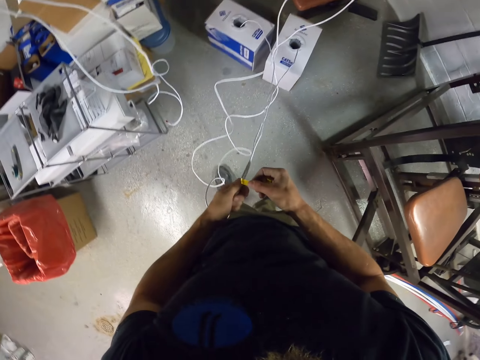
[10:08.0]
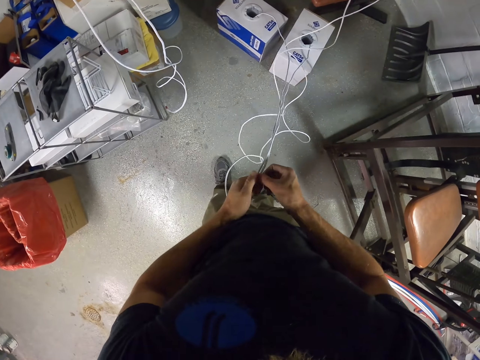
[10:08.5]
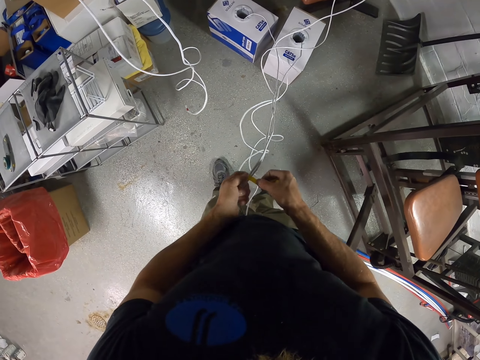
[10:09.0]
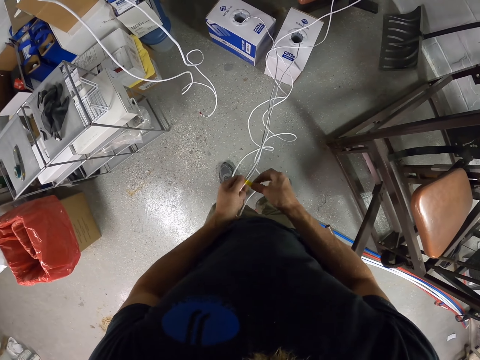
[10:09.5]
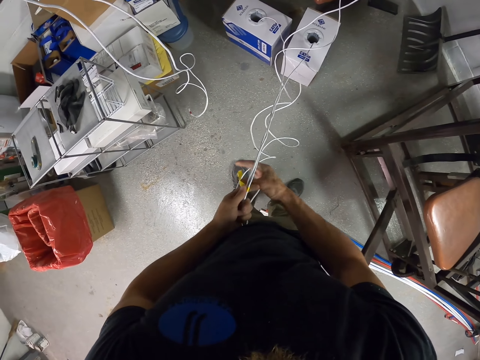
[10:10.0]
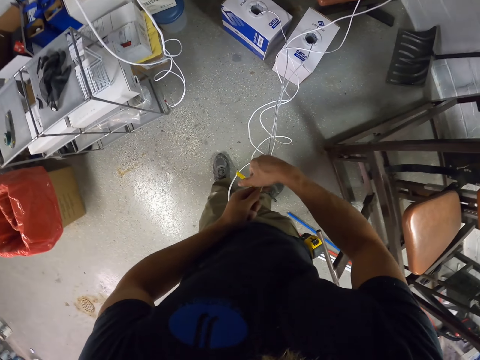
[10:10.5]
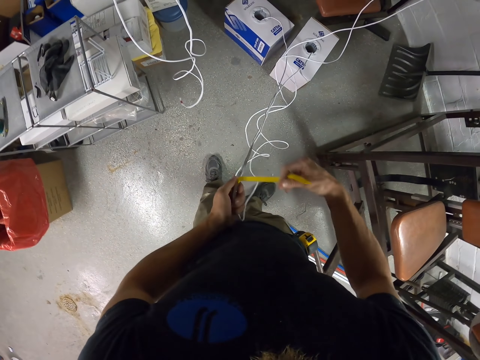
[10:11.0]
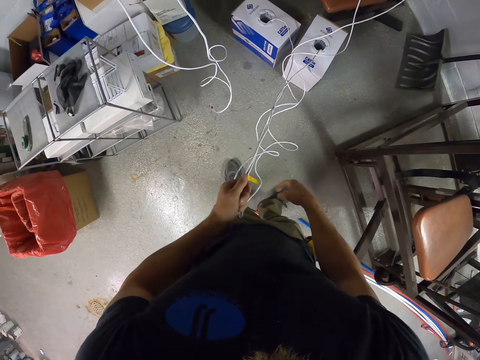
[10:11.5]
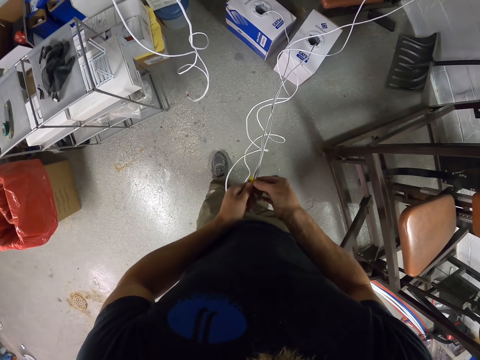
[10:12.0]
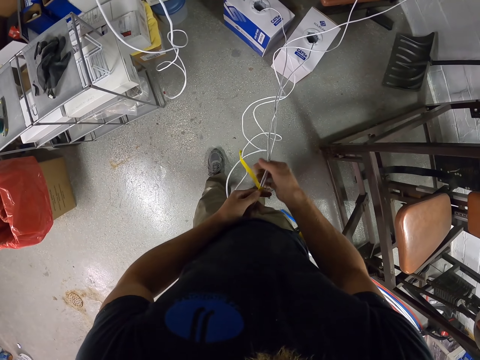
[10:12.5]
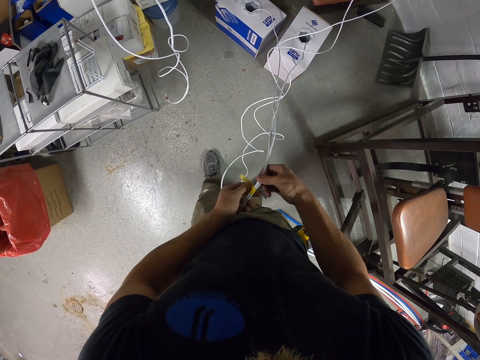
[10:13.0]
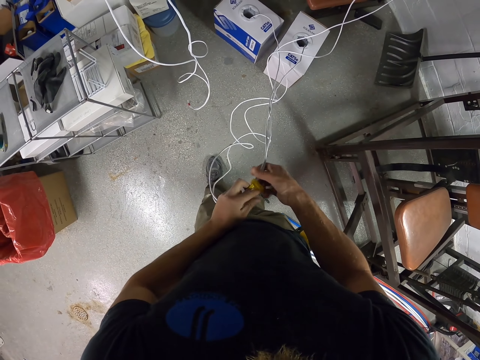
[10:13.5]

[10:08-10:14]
The camera wearer ties the cables together with the tape.

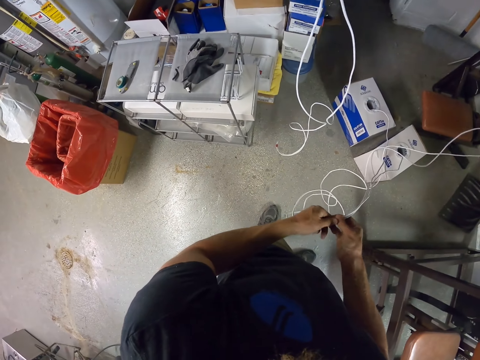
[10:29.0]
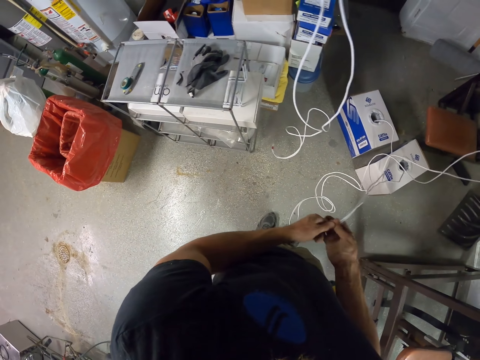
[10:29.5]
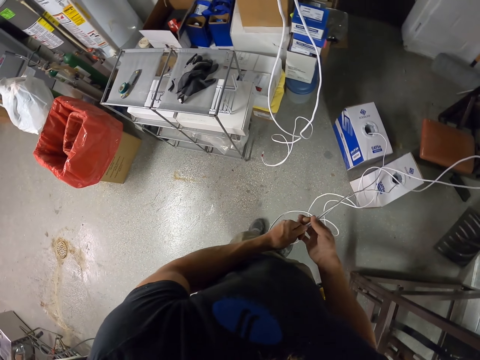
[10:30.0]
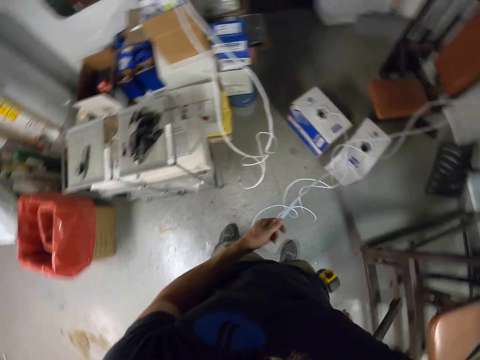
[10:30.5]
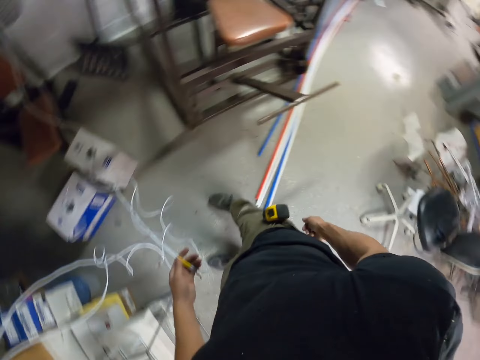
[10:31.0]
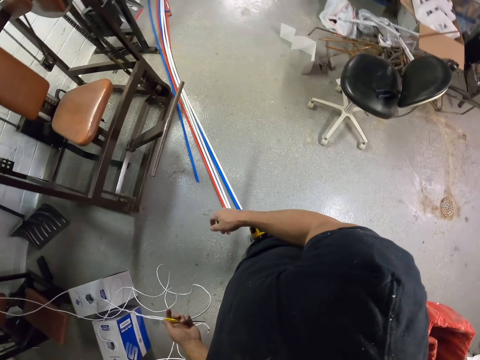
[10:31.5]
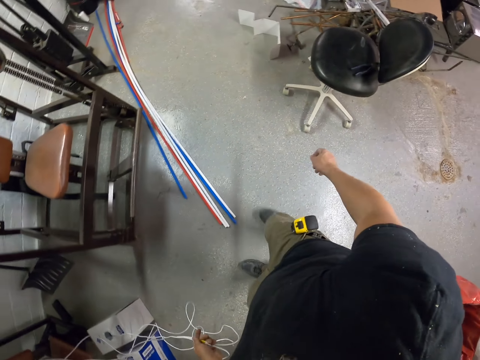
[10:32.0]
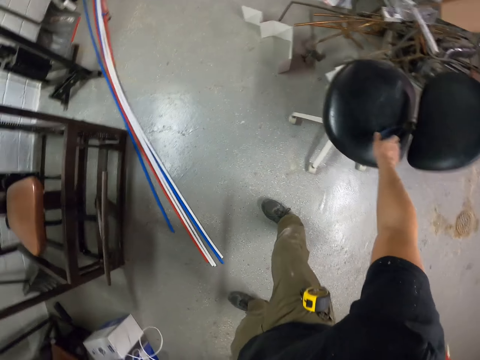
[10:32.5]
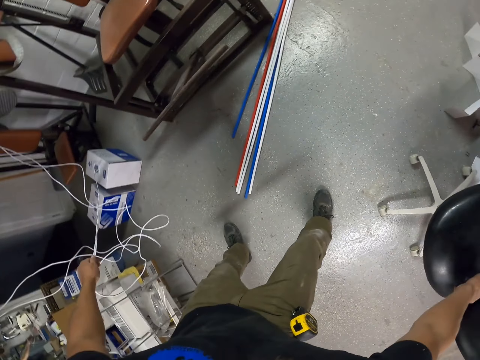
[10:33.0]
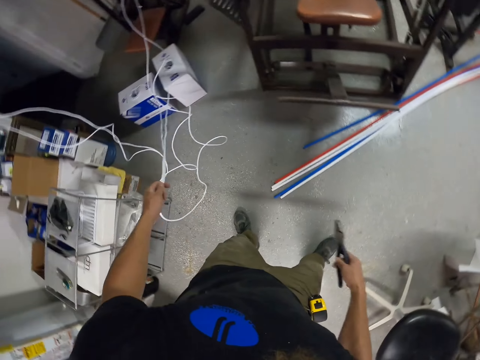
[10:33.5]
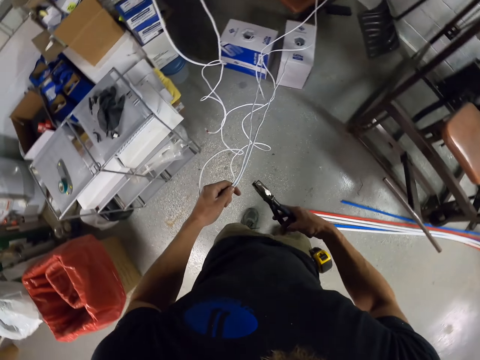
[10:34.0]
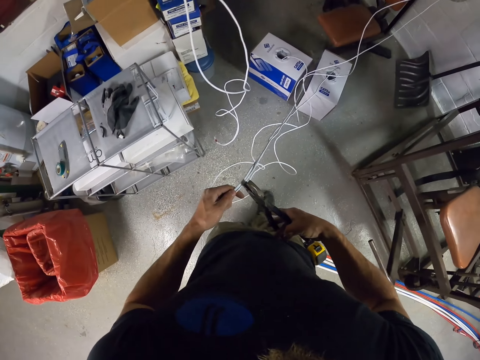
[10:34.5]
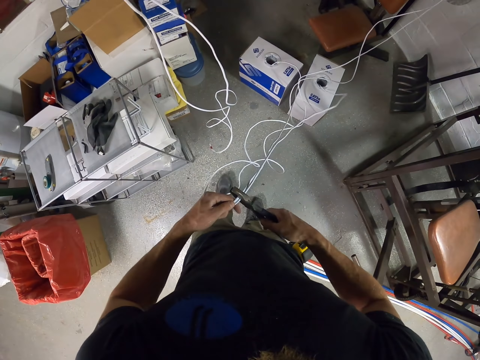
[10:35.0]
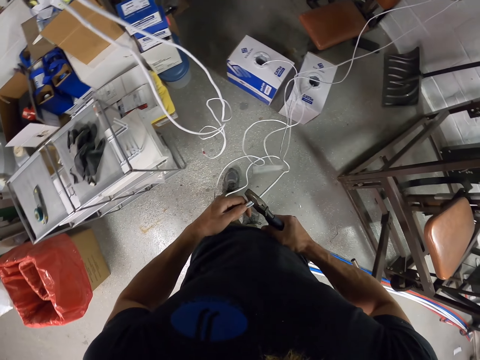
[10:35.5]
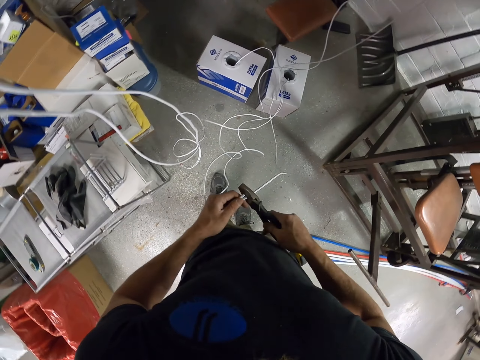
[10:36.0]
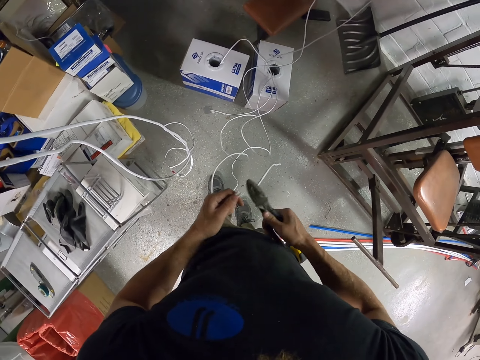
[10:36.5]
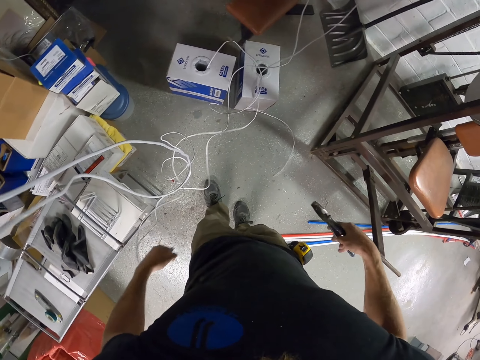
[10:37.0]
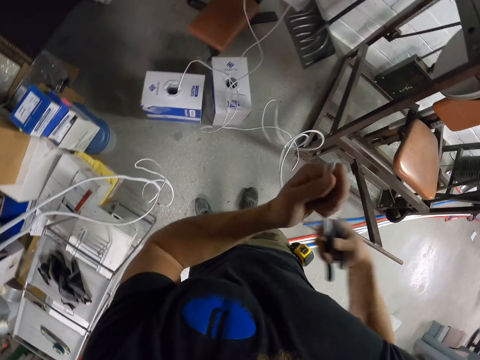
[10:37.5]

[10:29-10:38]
The camera wearer turns and picks up the pliers from the chair. They cut the cables with the pliers.

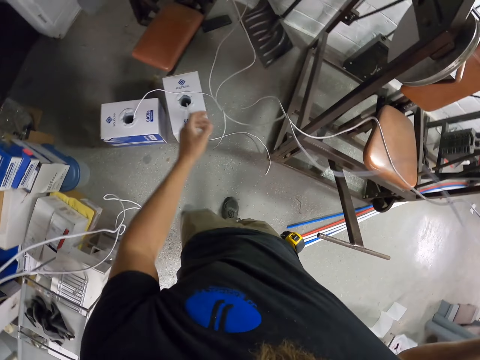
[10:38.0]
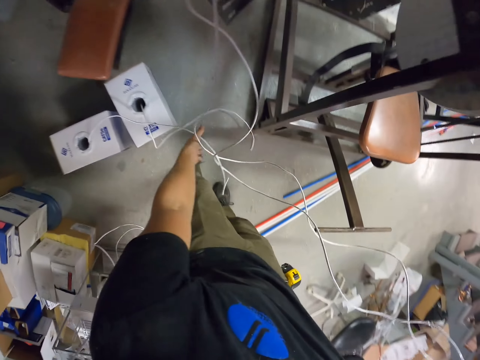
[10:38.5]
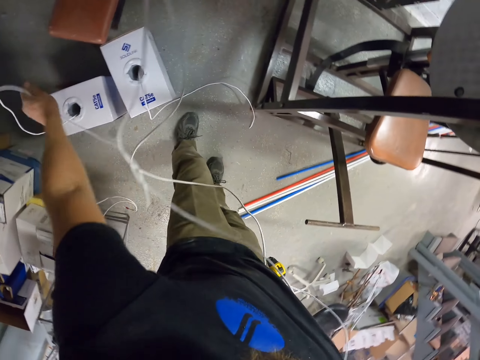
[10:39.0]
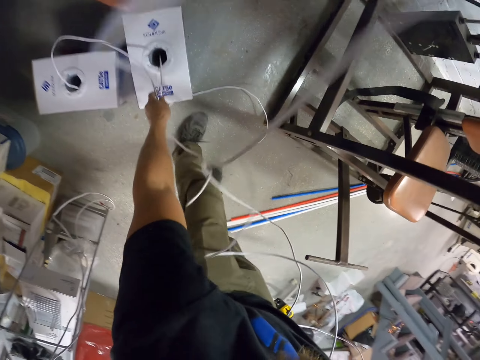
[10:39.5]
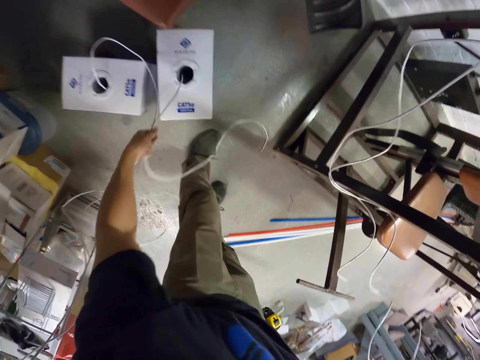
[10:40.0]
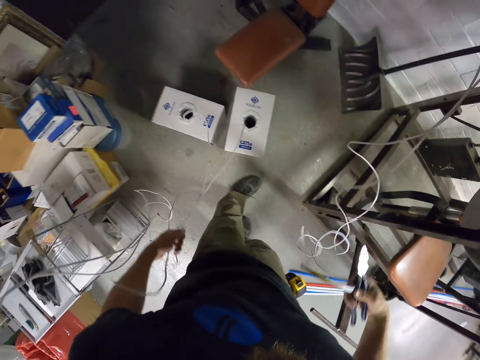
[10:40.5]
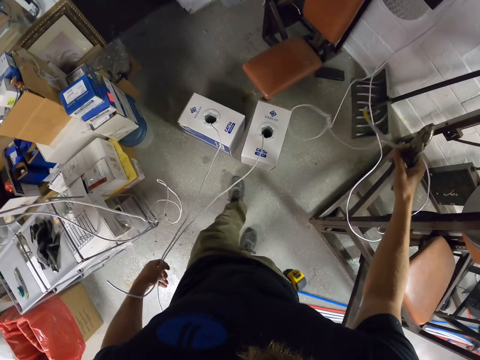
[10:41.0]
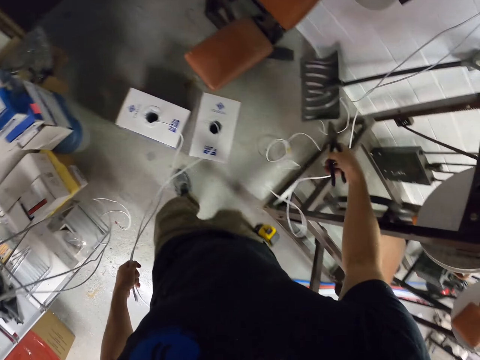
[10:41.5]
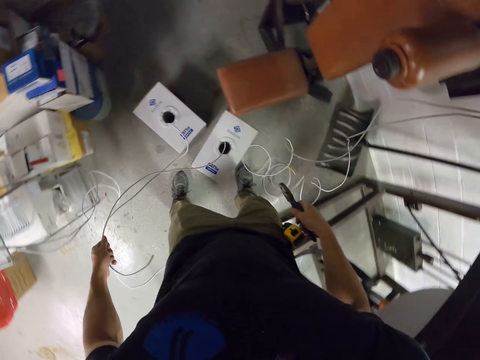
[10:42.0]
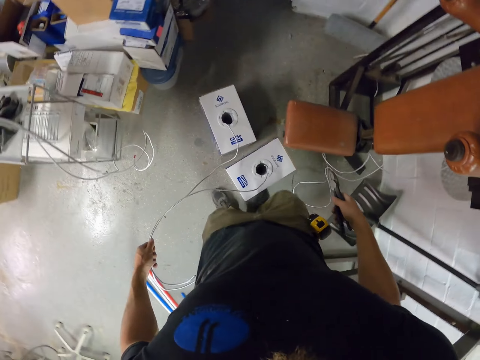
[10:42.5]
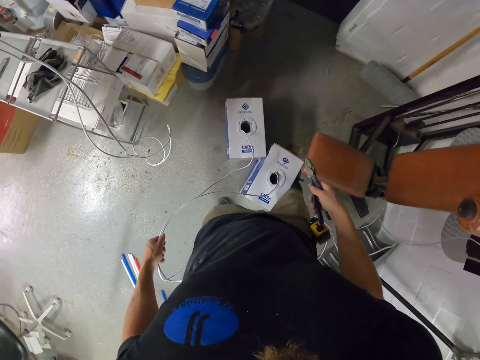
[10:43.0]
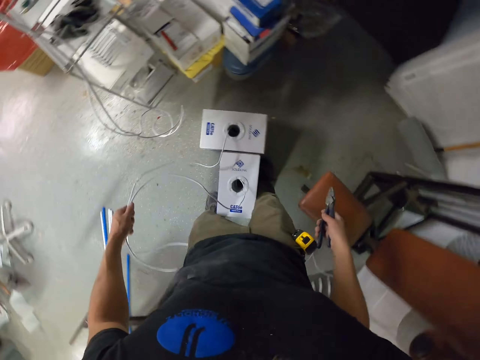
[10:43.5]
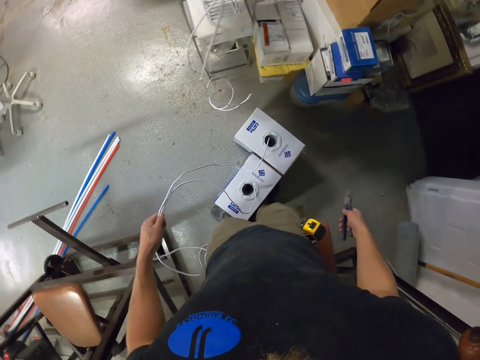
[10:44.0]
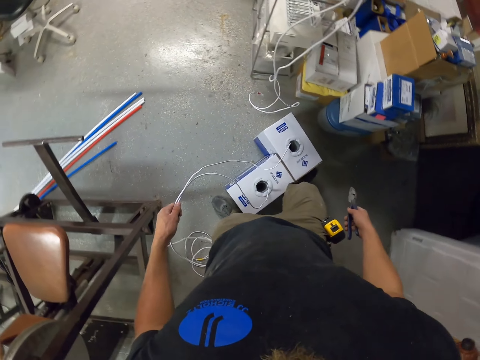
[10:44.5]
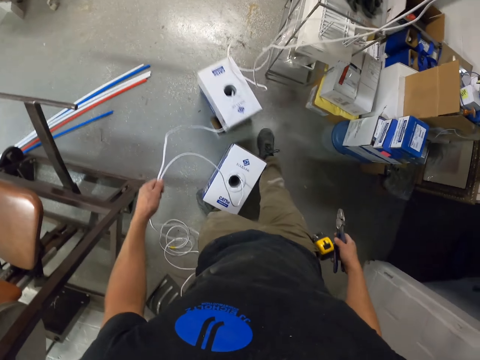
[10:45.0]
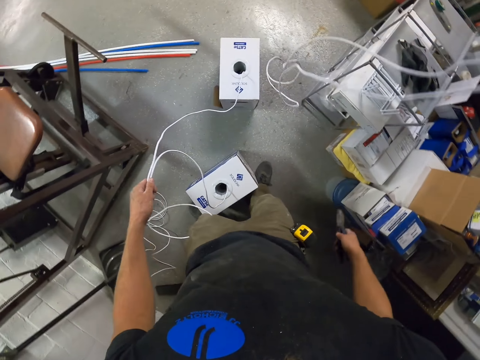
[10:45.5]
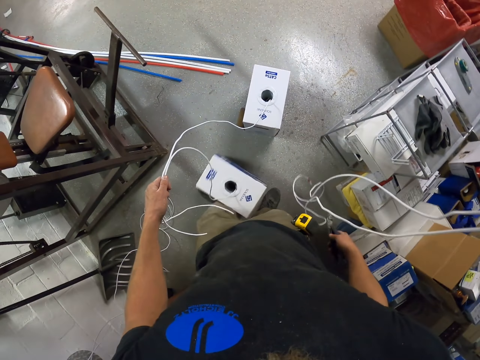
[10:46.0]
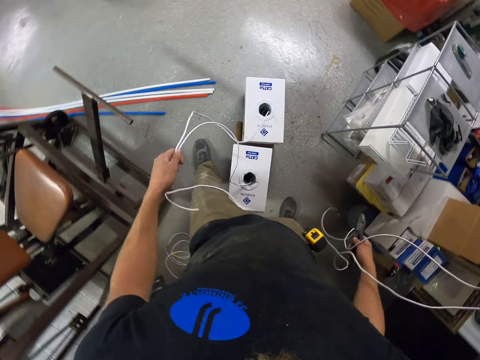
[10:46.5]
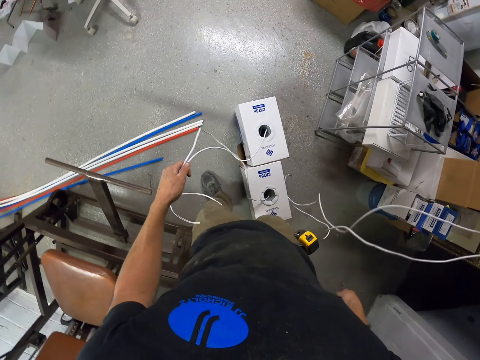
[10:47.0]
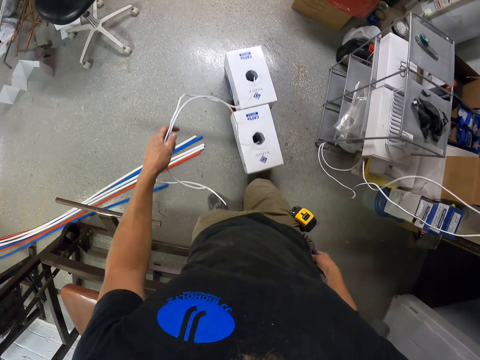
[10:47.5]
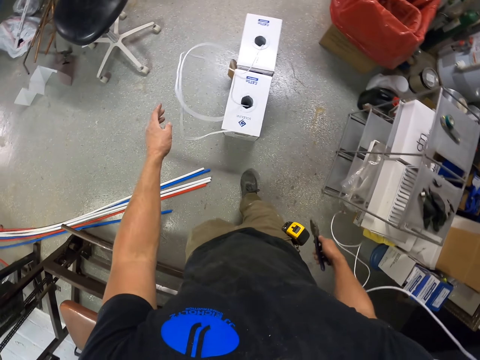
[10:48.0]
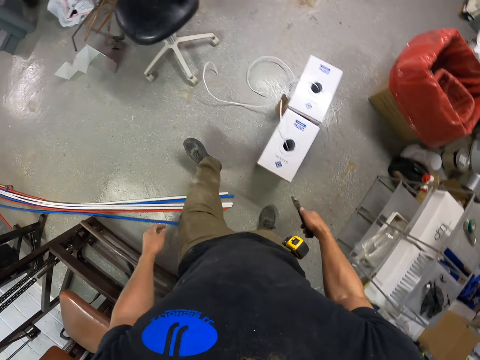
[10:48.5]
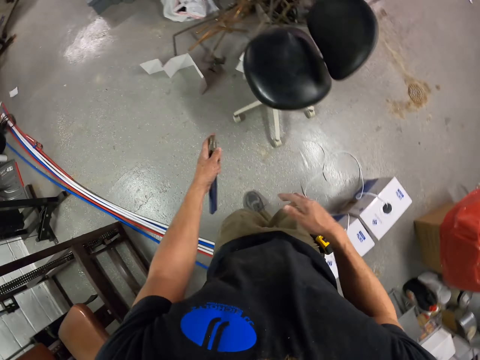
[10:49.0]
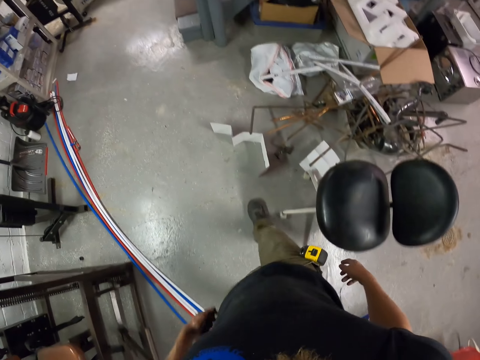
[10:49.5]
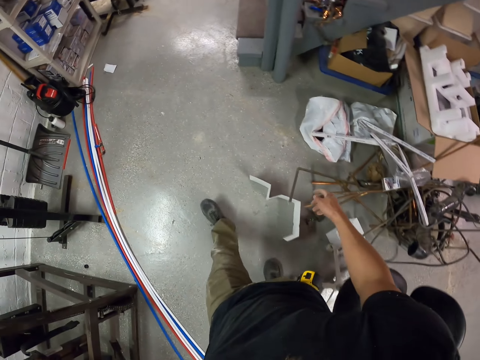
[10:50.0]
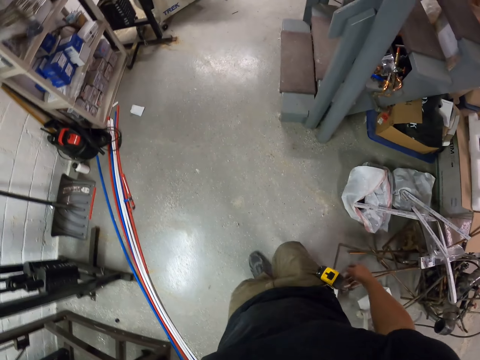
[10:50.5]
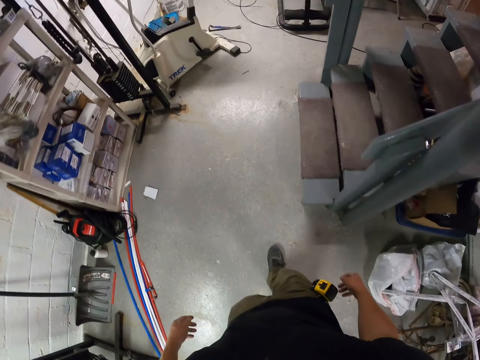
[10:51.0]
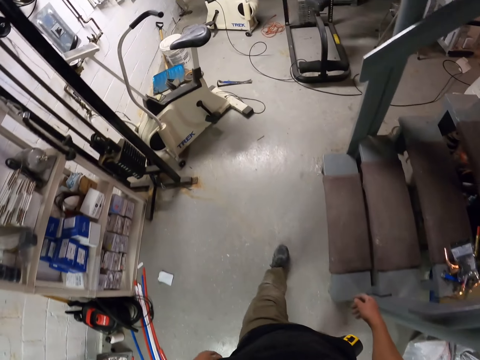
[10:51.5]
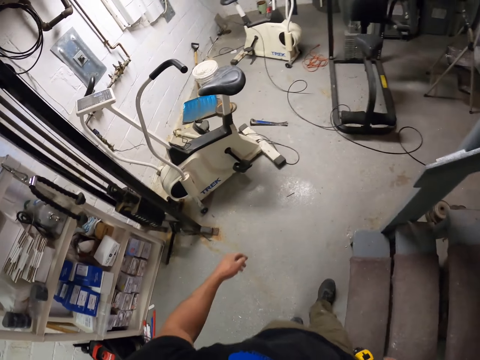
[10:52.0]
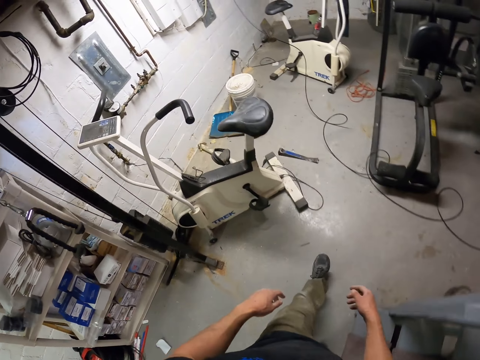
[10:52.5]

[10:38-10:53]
The camera wearer adjusts the cables. He separates the wire. He pushes the boxes with his legs. He drops the wire from the box. He switches the pliers from his right hand to his left hand and continues to walk in the room building to the other side.
